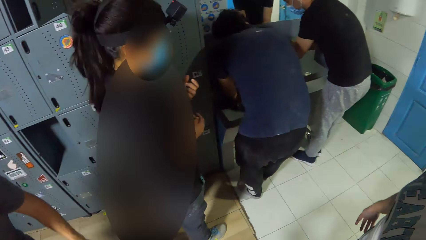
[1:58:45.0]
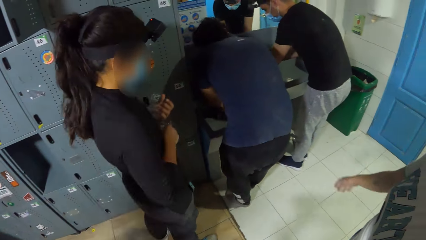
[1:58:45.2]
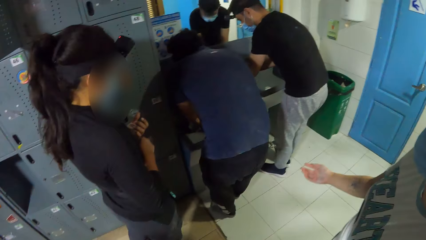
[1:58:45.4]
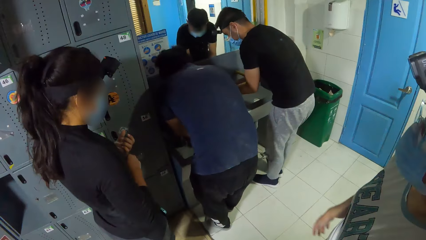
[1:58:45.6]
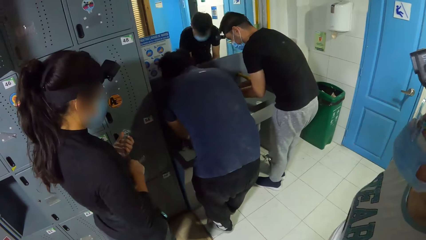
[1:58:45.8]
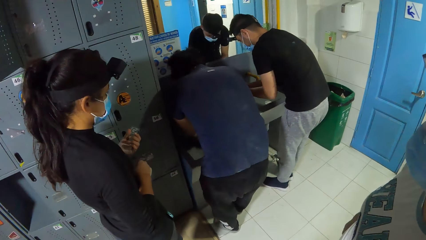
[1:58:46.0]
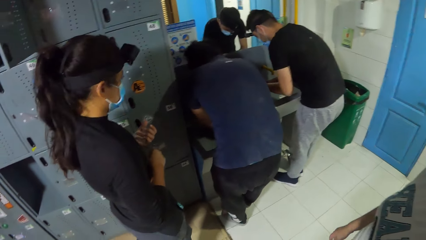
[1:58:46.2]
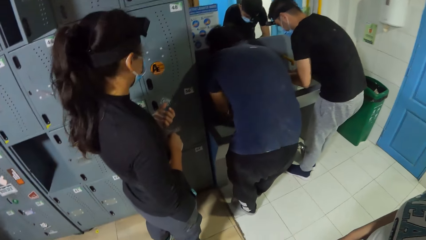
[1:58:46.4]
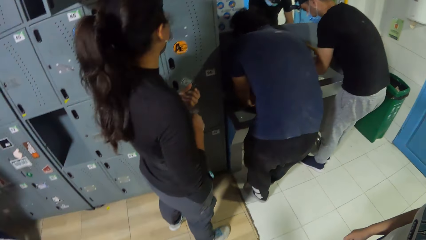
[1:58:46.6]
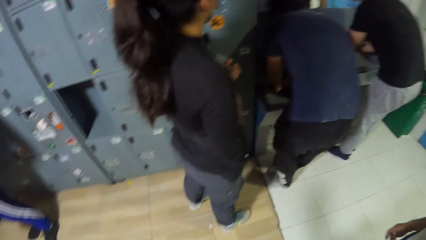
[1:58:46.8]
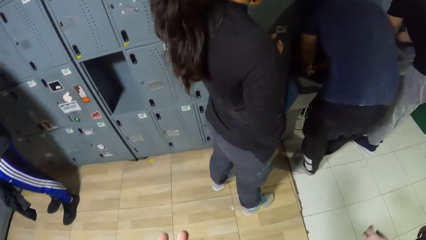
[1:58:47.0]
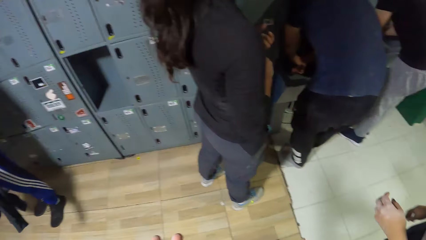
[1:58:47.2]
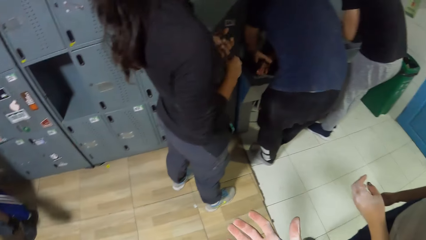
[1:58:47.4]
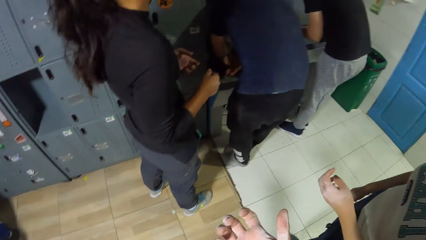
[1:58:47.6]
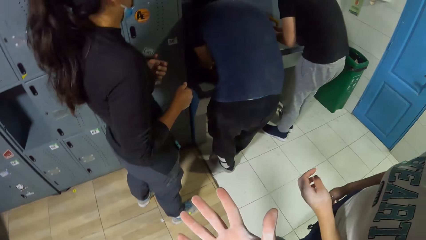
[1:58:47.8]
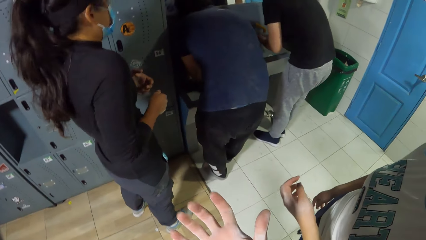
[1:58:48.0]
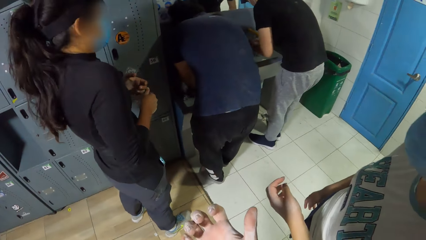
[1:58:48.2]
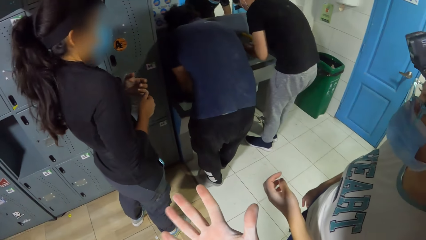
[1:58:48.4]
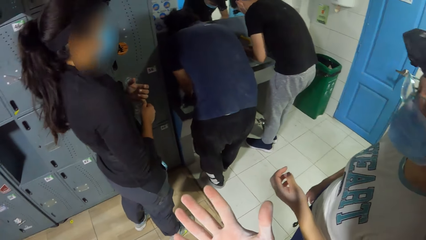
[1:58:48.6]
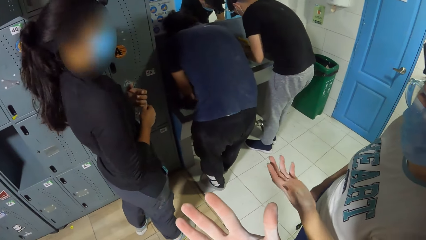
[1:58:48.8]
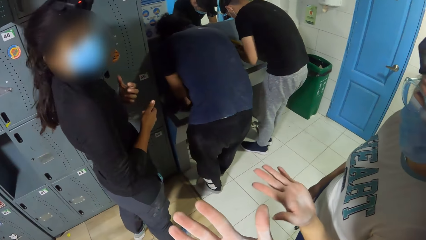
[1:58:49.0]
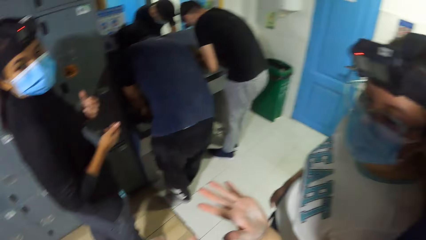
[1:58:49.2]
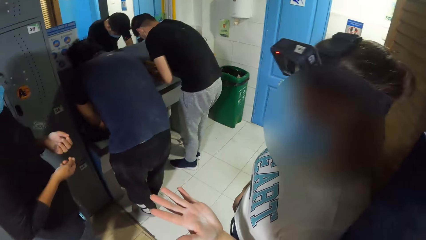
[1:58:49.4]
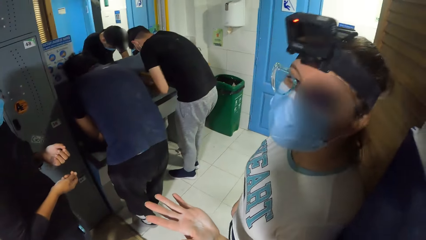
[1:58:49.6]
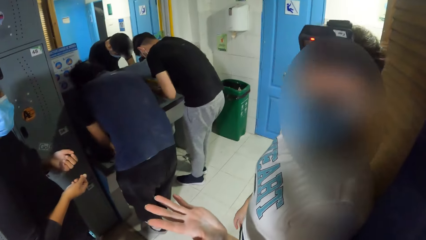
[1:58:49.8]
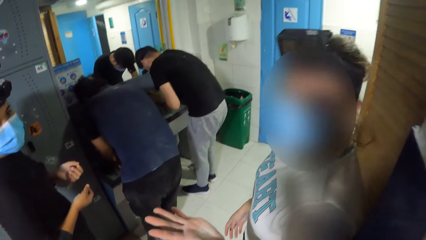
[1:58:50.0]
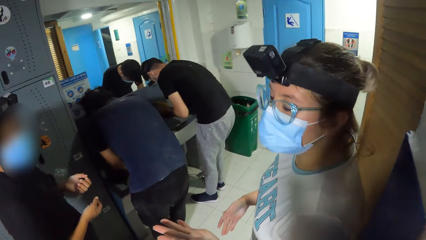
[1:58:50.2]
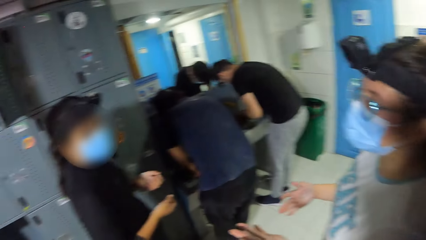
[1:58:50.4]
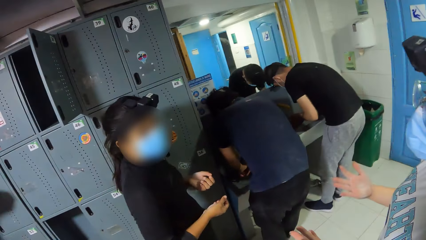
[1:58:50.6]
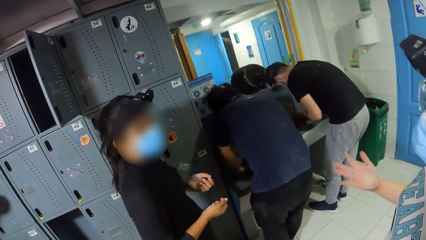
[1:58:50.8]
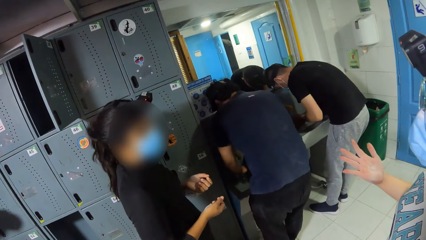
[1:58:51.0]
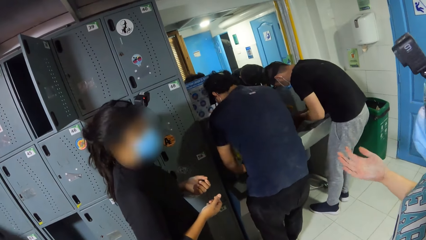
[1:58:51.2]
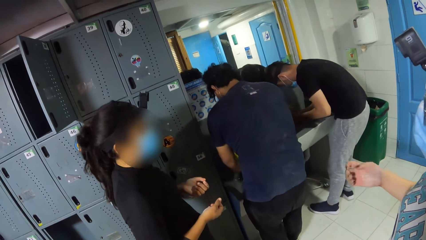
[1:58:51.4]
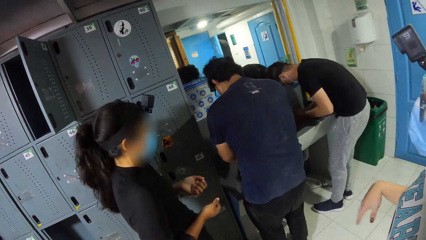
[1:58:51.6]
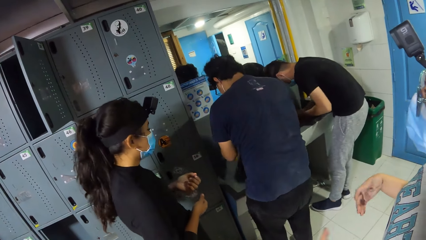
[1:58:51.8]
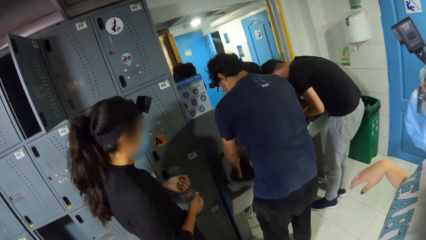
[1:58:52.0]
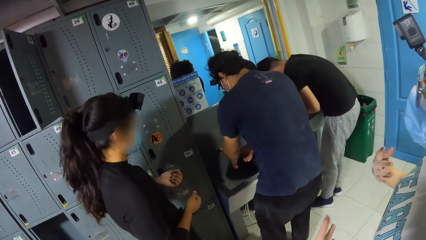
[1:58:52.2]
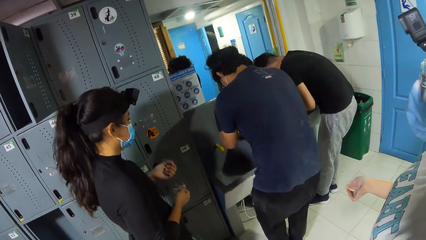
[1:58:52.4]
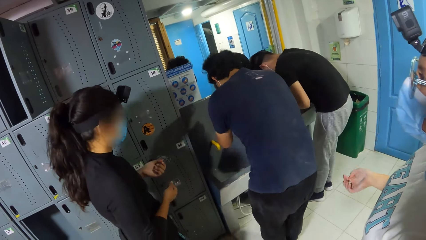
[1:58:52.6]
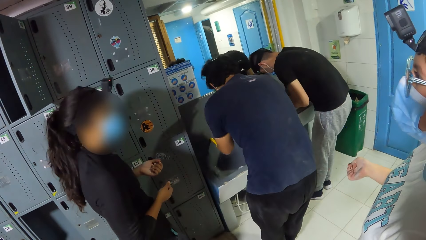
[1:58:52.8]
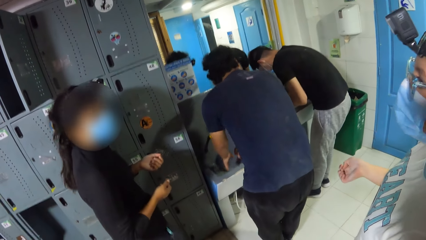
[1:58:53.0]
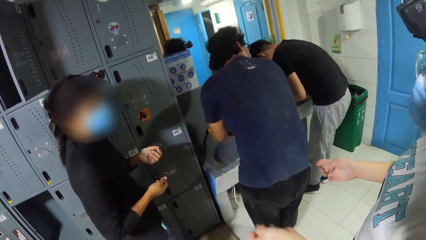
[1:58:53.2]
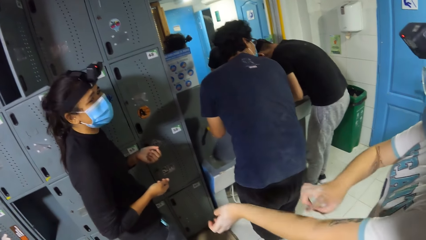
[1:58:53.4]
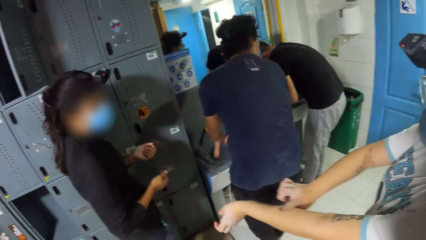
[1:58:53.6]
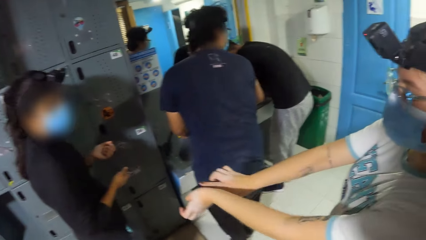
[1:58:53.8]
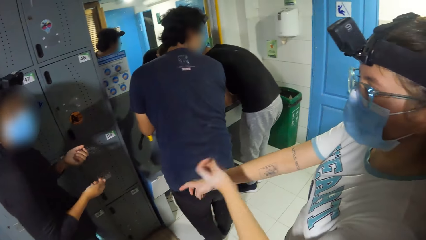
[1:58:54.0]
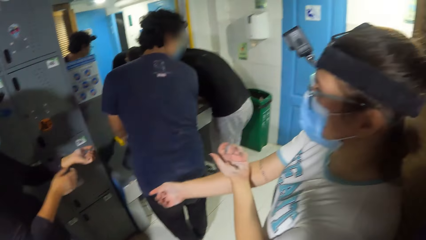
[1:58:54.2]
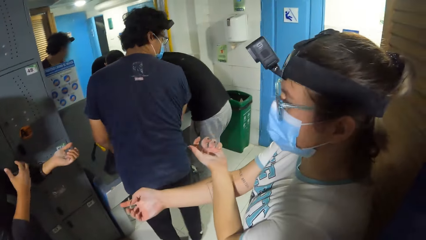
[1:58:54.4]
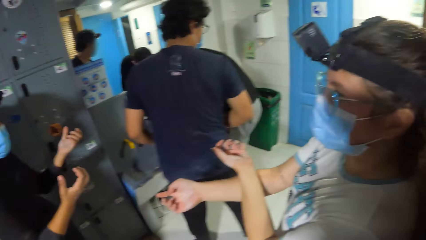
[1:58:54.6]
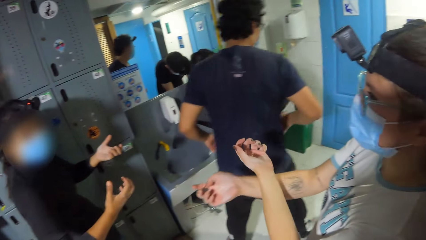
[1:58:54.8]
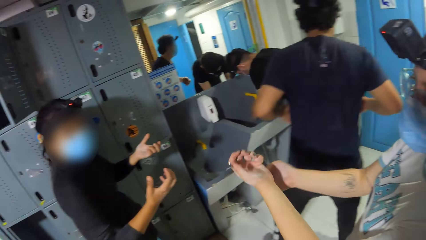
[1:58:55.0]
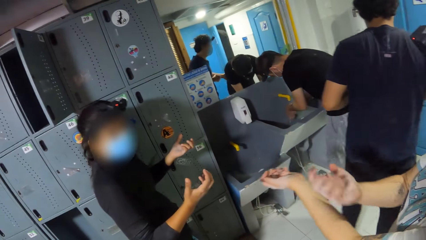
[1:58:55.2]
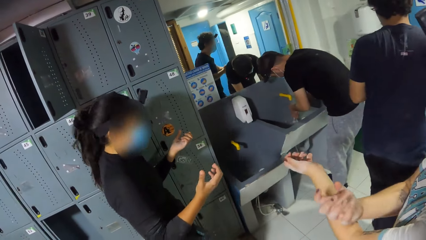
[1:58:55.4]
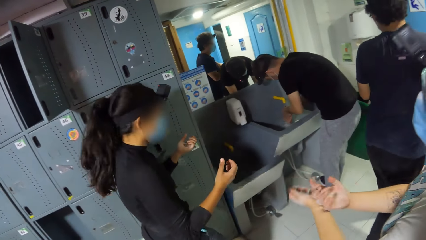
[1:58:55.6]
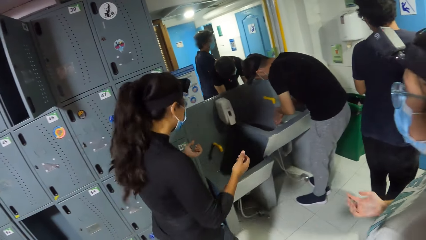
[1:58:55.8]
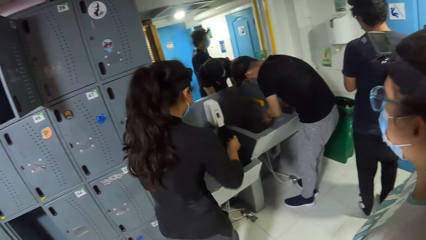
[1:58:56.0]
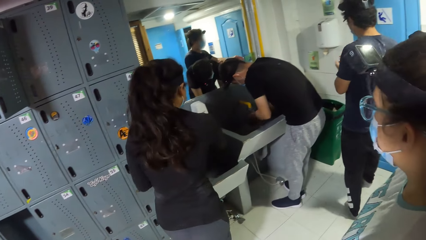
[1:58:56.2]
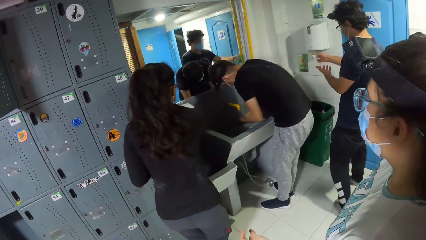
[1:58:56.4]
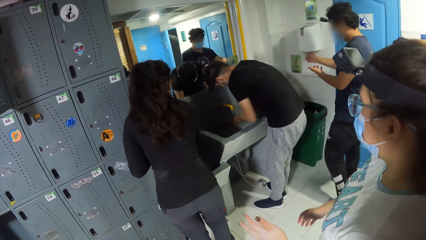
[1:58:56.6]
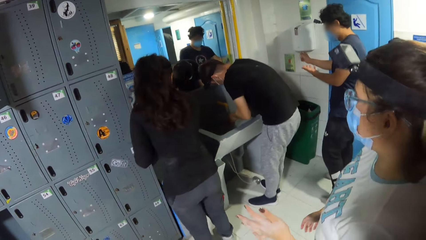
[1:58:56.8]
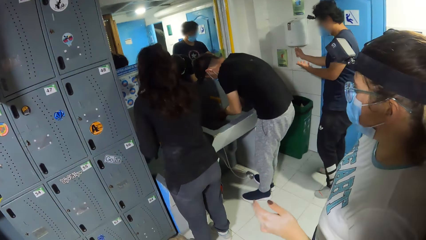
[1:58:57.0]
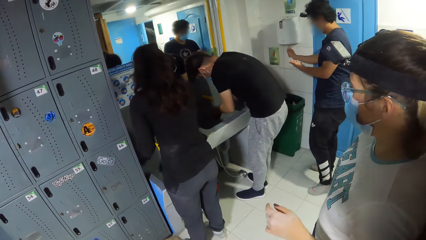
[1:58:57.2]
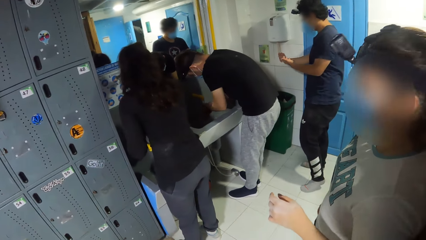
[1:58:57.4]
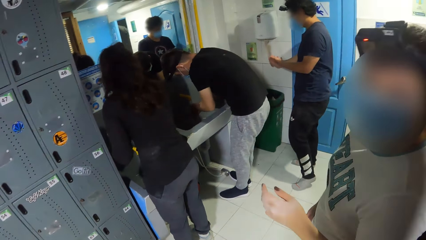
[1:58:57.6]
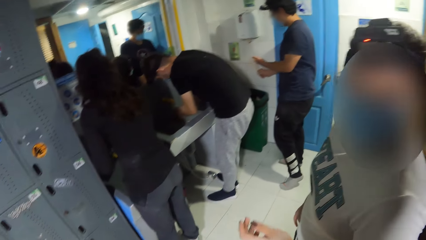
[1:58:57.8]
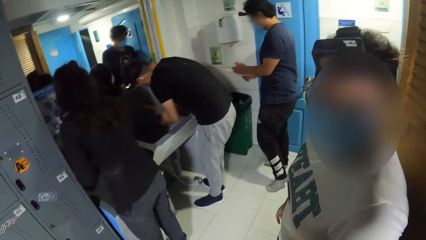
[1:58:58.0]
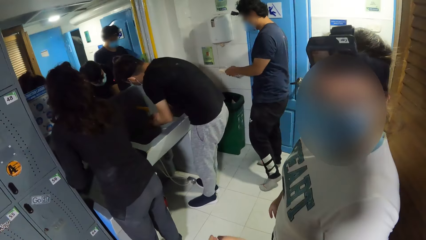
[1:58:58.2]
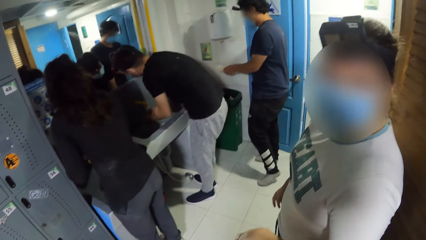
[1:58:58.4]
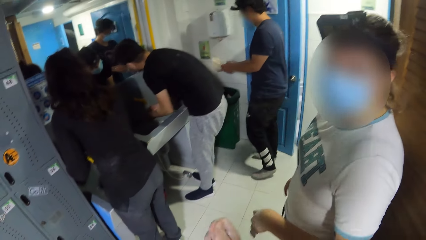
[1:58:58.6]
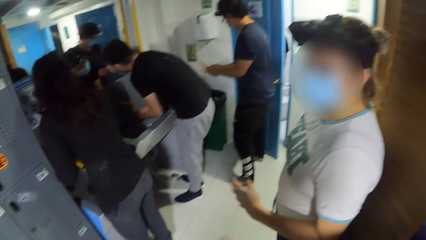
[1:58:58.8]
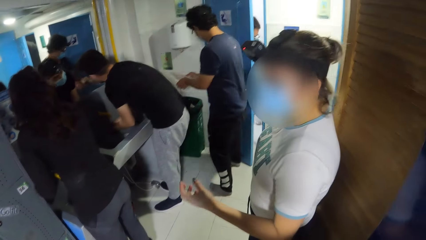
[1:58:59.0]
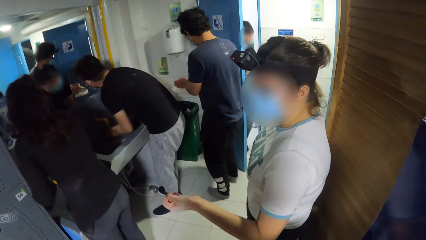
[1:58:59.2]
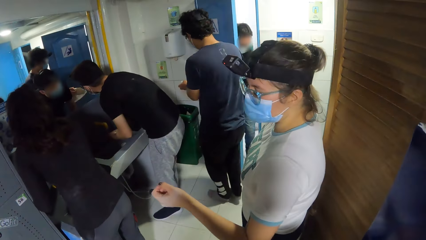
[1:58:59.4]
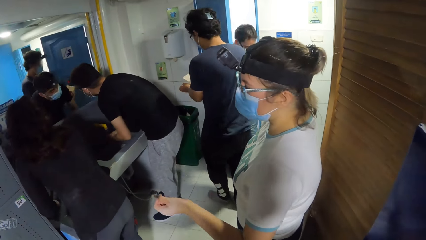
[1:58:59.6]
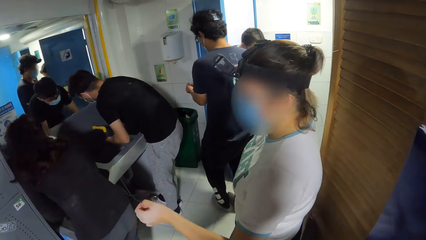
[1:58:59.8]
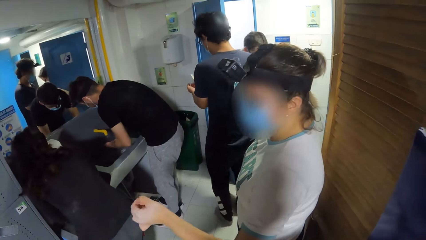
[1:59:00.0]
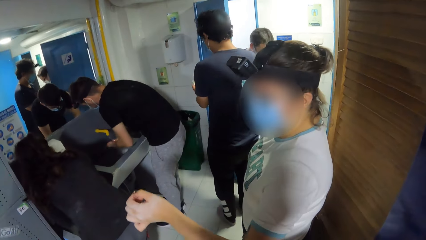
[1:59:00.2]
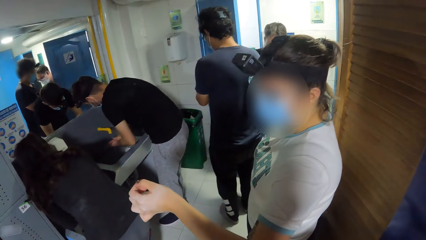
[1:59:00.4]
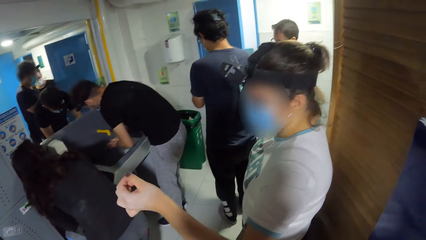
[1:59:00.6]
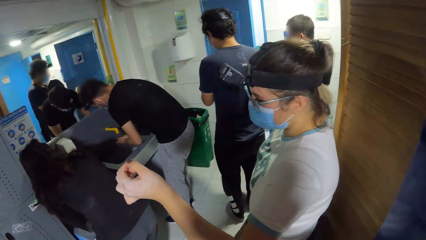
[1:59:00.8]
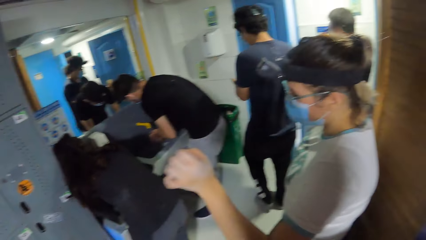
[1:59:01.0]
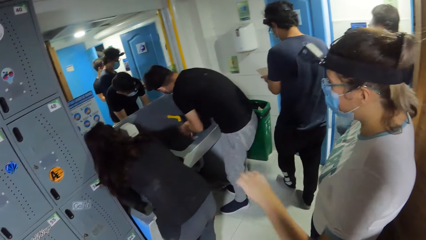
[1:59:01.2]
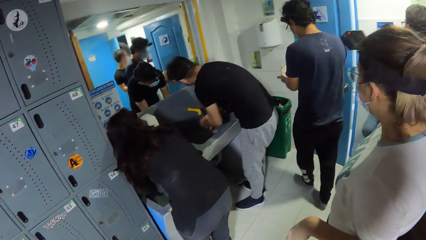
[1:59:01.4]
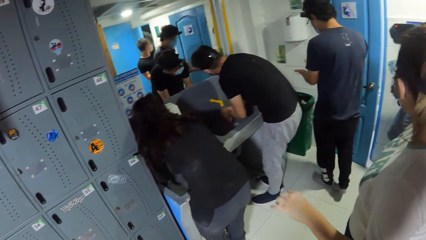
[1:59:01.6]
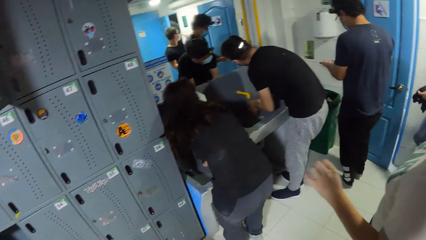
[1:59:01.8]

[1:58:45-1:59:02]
A man washes his hands in a sink. The camera wearer stands on queue, converses with a woman, gesticulates with his right hand, and looks at his hands. Another woman converses with the camera wearer and the first woman. Another man splashes water off his hands in the sink. The other man pulls a tissue from a tissue dispenser with his right hand. The first woman converses with the camera wearer. The other man wipes his hands on the tissue.
